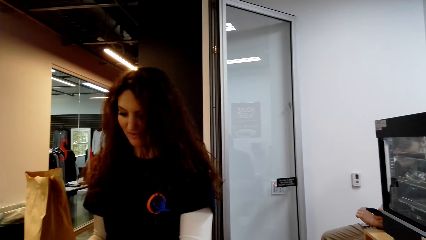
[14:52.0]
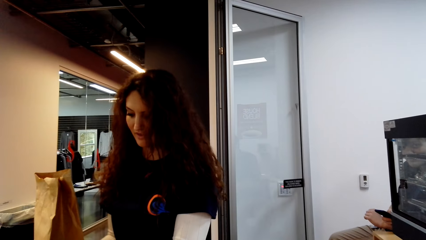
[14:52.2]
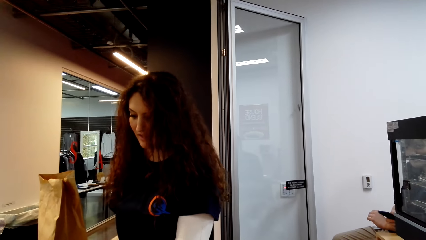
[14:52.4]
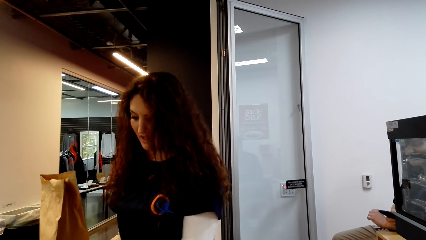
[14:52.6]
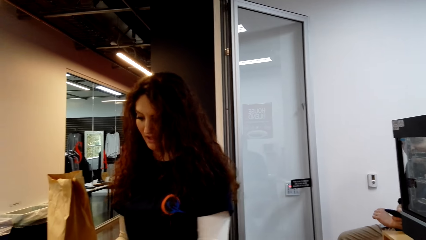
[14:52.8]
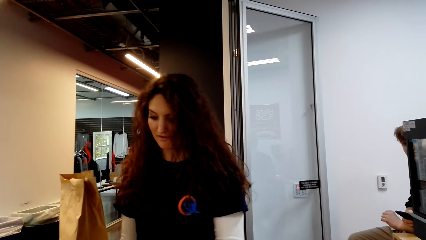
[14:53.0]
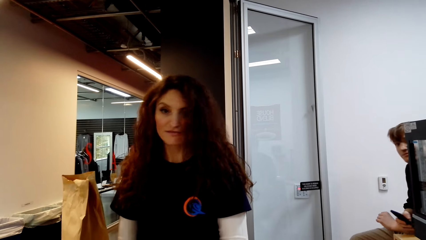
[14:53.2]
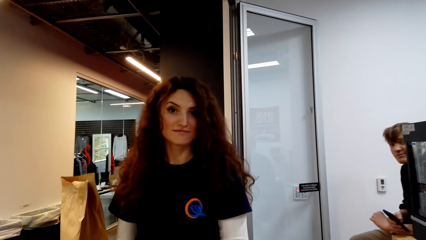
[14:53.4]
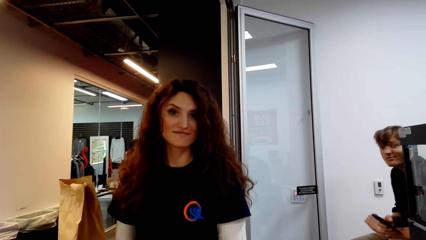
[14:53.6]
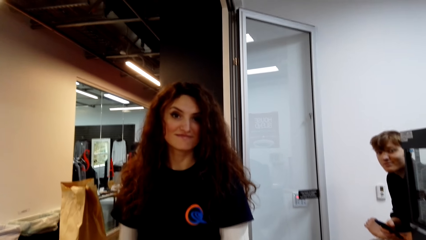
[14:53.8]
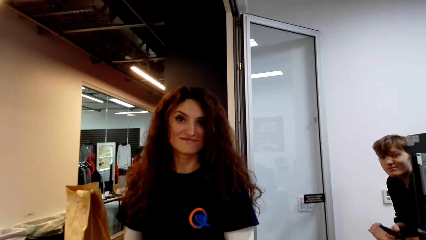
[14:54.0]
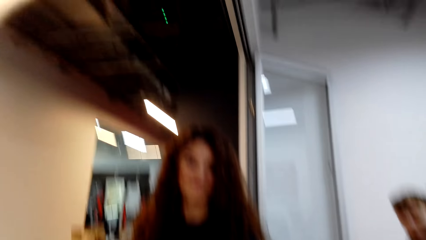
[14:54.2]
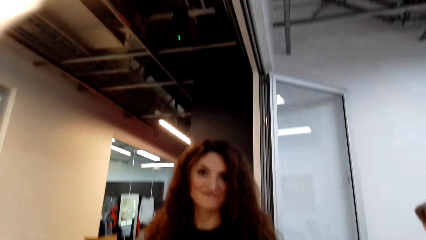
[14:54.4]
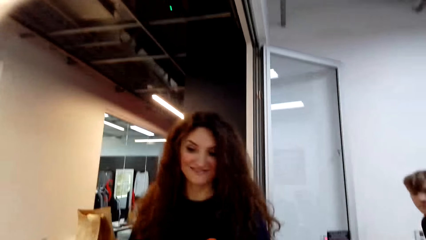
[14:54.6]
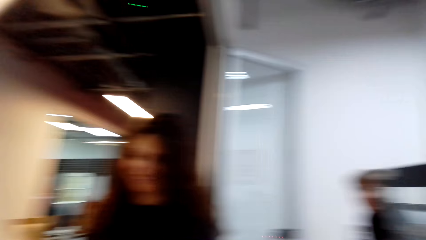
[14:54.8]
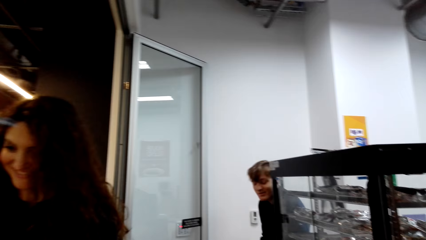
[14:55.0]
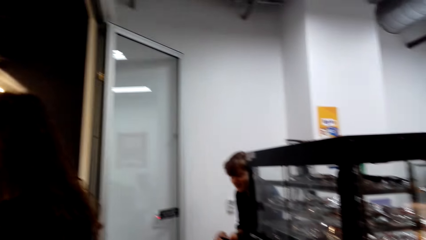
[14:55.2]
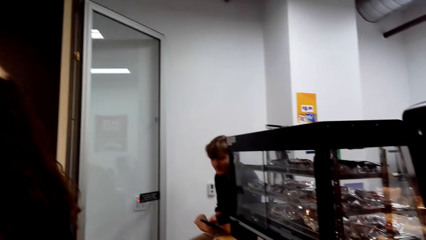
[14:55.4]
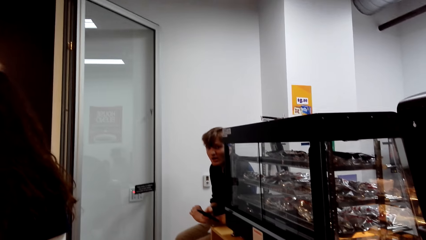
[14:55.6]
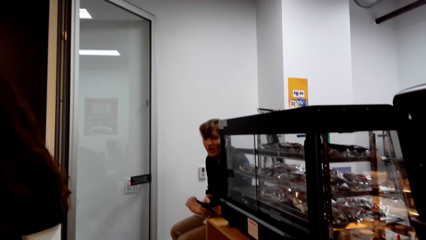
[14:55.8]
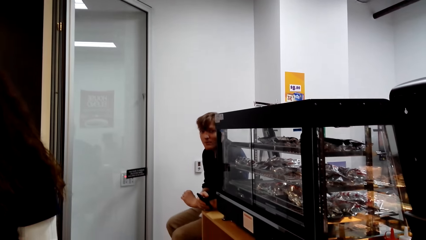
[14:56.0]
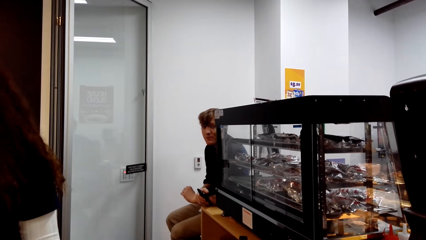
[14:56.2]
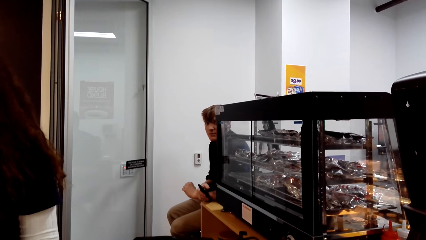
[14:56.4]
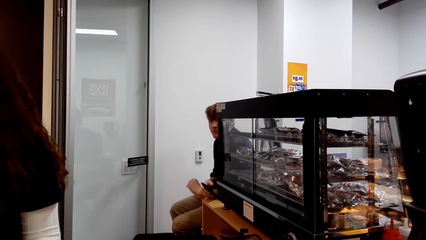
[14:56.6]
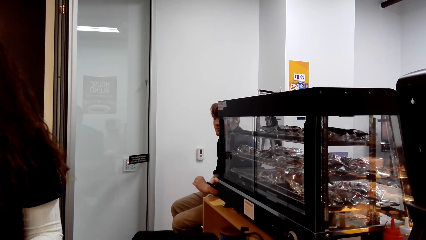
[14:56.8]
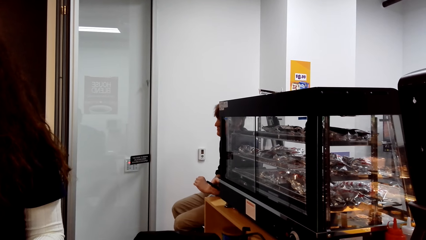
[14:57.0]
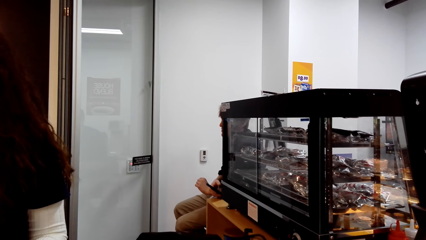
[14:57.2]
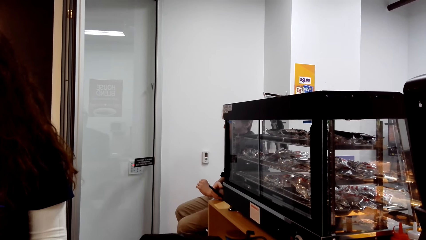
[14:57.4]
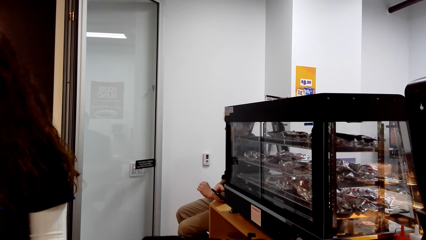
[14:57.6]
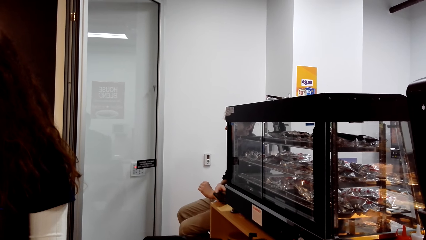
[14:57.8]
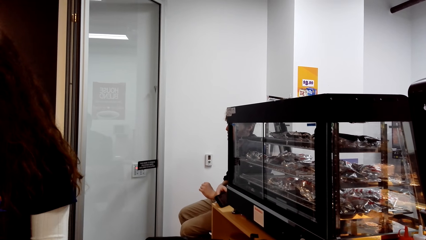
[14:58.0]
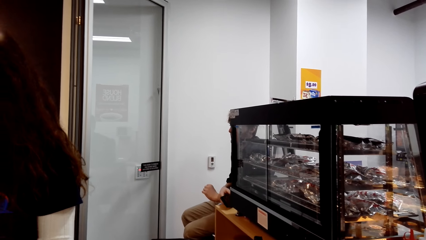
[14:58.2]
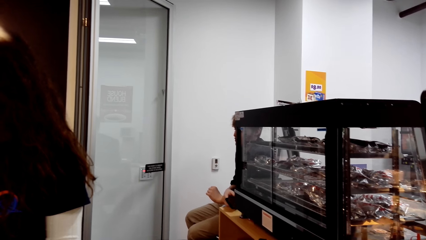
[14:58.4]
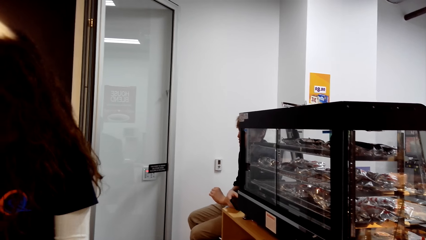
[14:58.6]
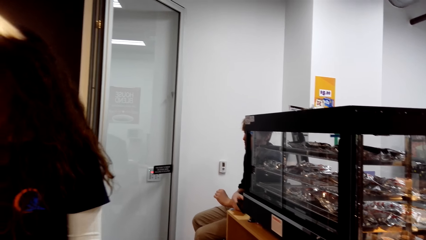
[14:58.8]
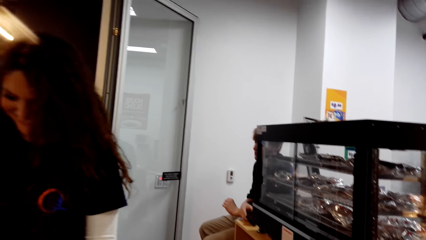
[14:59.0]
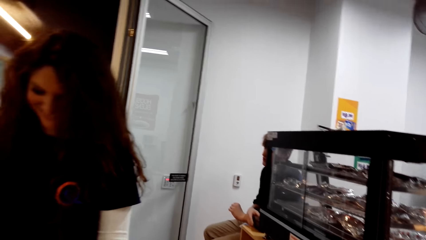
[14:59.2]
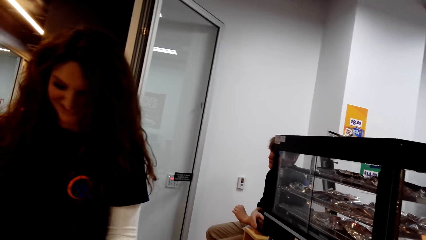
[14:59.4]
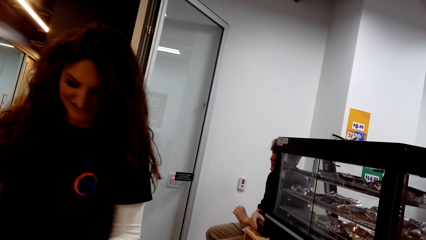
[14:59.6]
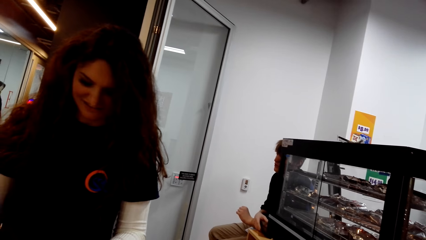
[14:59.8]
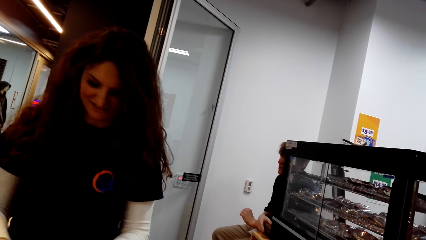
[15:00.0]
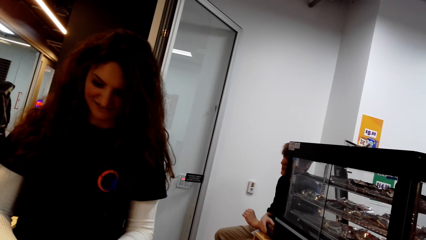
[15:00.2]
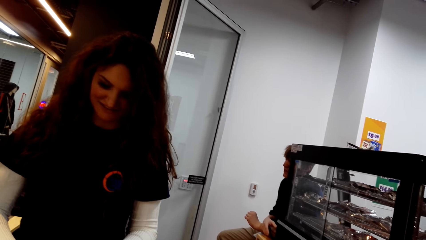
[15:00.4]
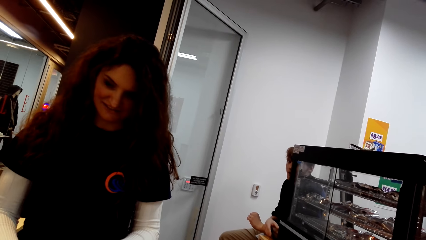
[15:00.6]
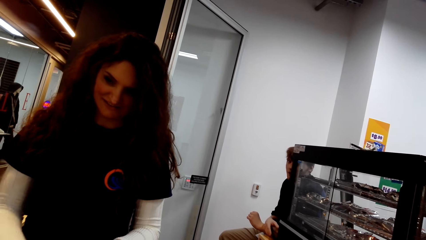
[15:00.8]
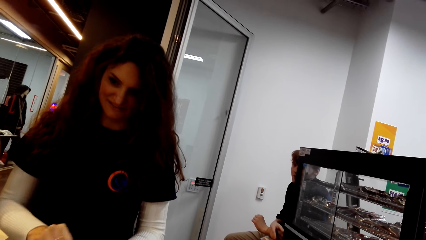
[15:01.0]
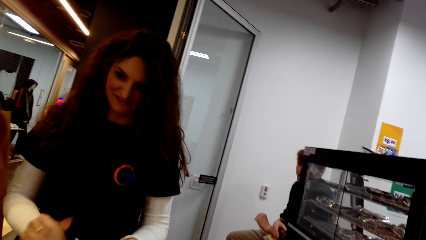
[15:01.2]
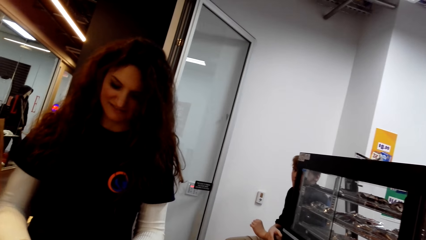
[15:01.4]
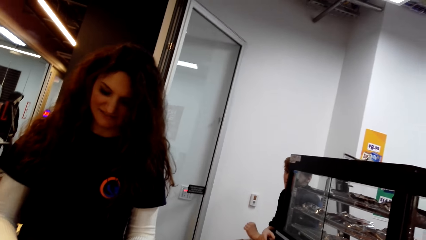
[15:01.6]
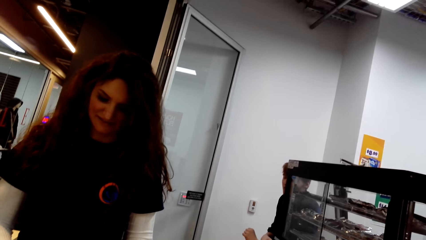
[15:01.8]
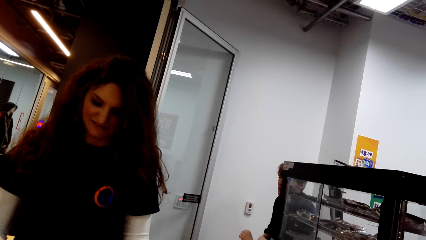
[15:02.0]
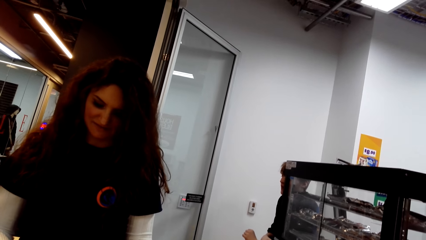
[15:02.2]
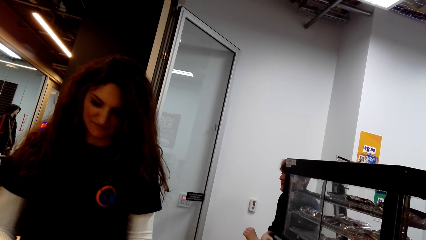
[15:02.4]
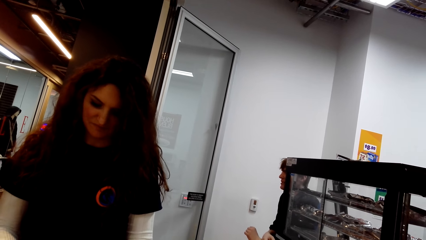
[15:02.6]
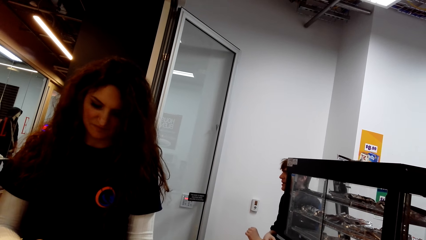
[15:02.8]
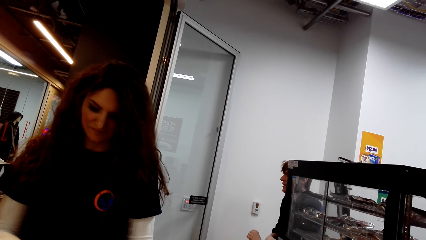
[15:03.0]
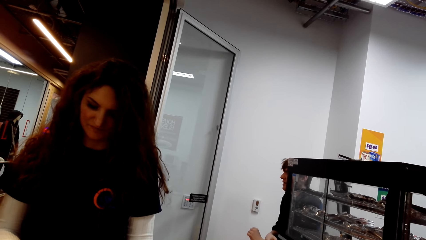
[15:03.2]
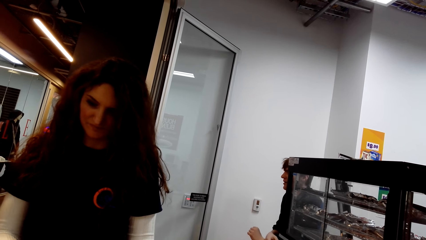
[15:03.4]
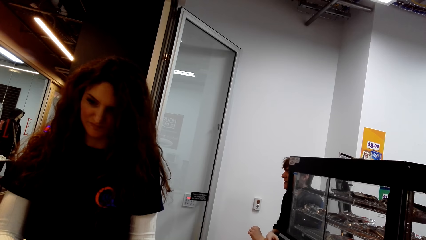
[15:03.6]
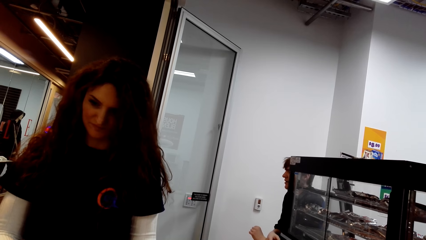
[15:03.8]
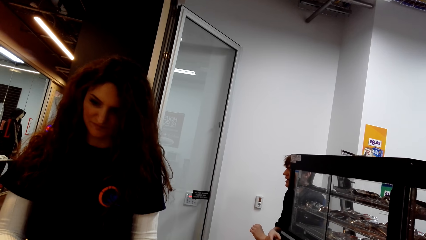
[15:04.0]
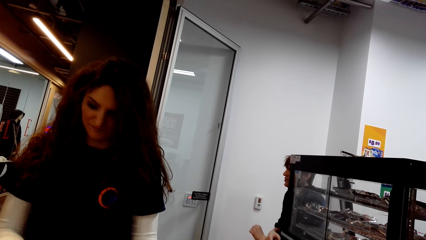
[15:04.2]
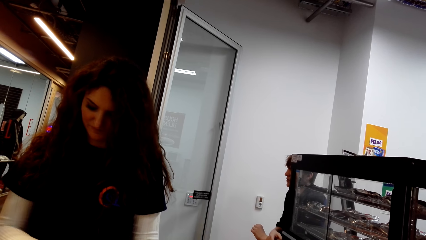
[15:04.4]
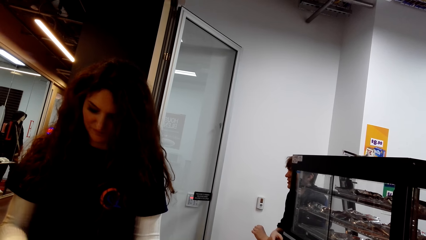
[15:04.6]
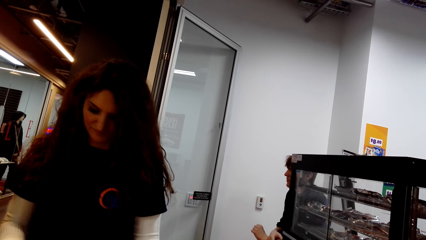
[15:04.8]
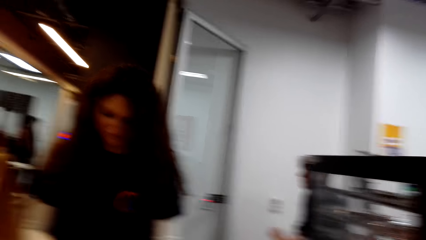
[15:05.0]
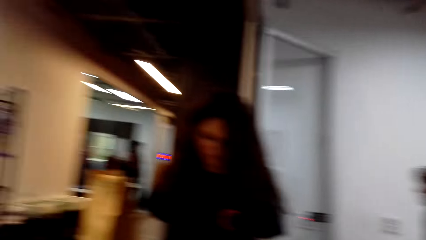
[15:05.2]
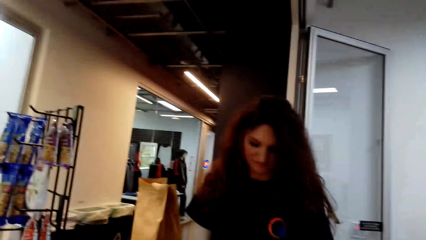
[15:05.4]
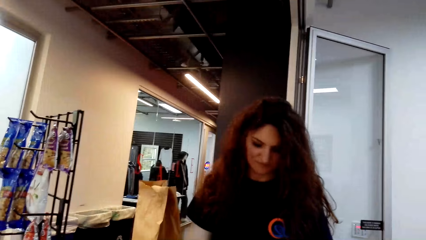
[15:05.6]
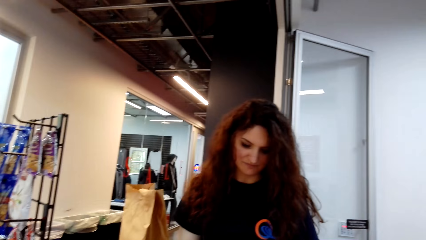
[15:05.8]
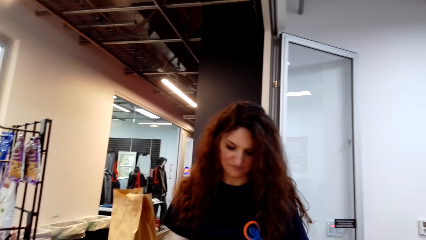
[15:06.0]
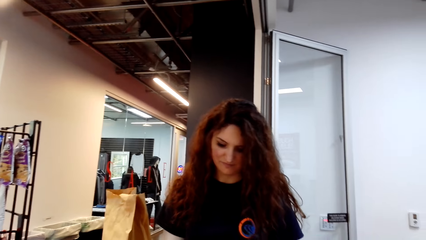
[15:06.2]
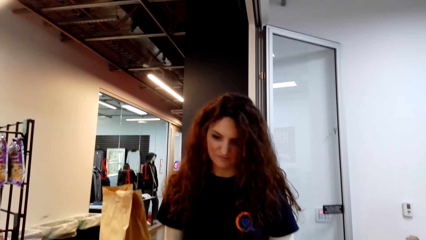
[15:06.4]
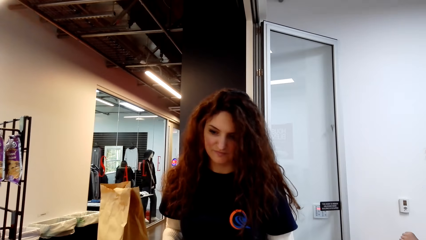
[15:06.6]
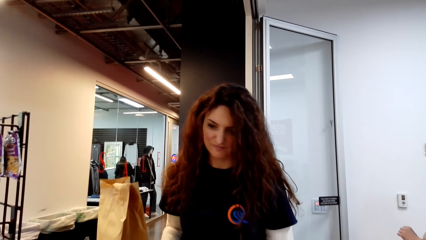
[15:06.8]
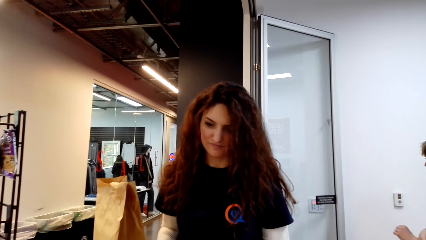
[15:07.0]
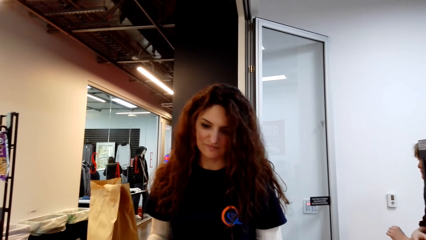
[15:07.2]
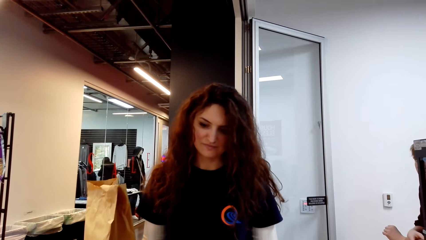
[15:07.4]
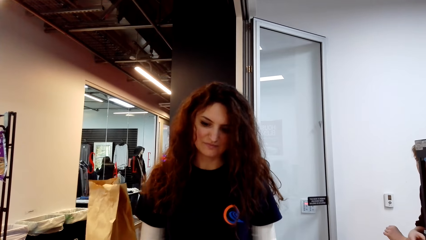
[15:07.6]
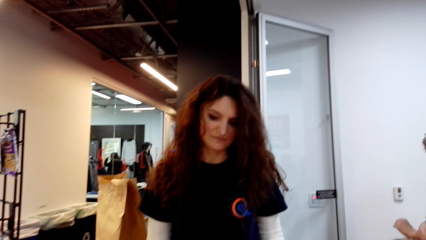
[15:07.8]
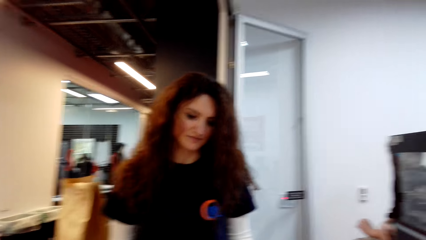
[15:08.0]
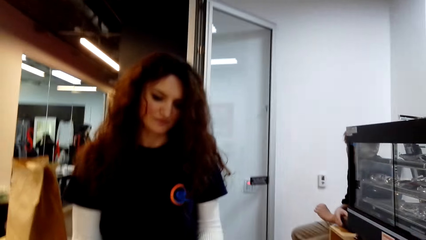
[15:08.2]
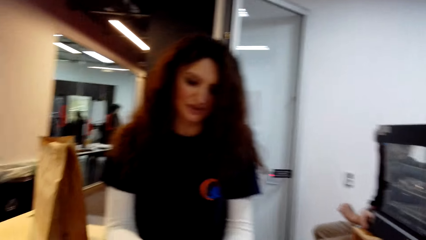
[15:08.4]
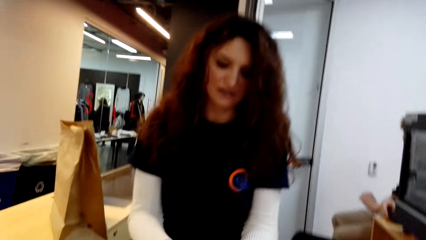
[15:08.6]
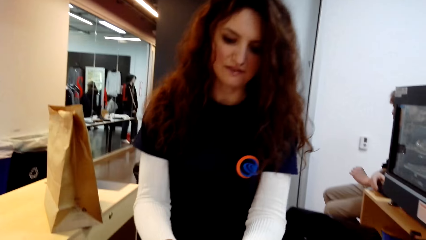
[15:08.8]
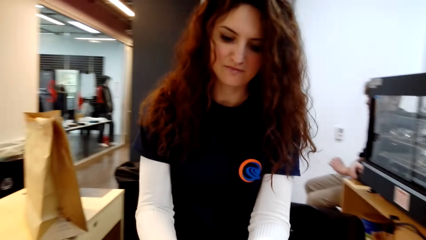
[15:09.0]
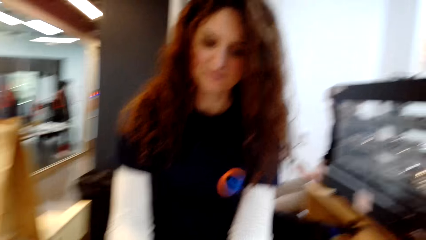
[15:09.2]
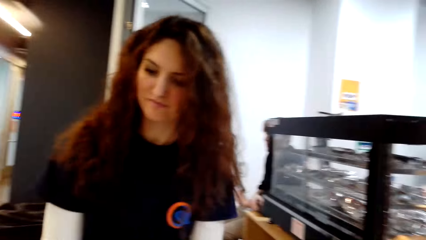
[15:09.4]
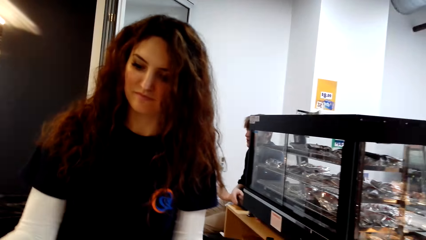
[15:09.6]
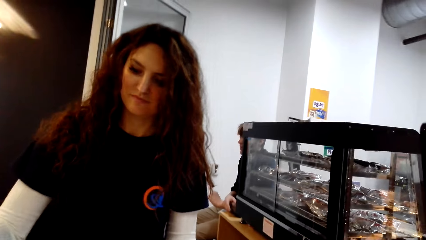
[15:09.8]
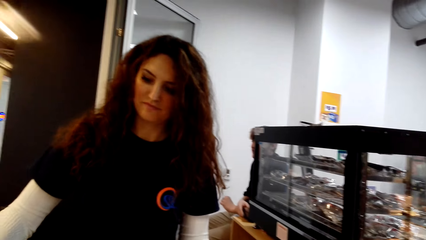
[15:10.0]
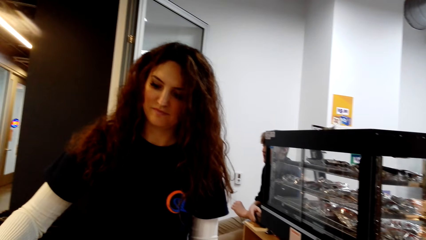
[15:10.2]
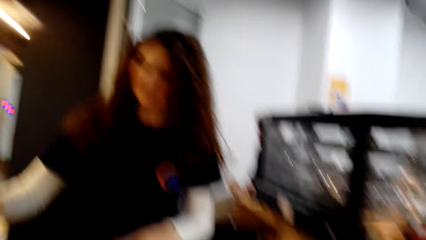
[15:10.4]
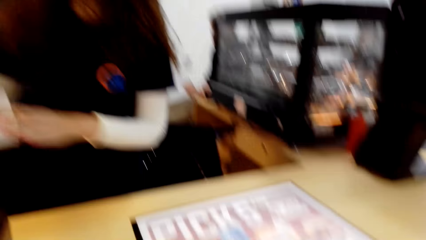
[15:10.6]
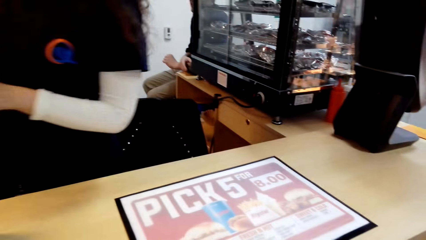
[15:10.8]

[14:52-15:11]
The camera wearer dialogues with a person. A cashier counts money. Someone converses with the person. The camera wearer takes the bill on the till. They remove the receipt from the till. The cashier cuts the receipt from the cashier machine. The camera wearer dialogues with the person.
